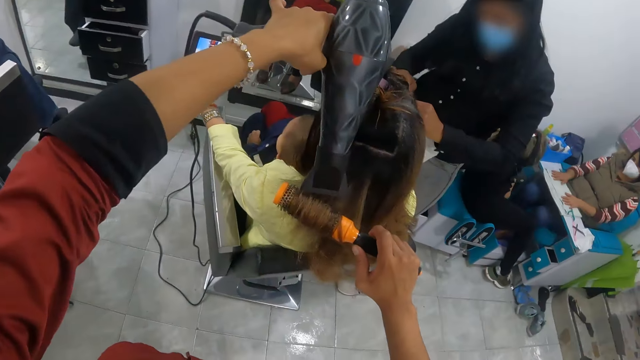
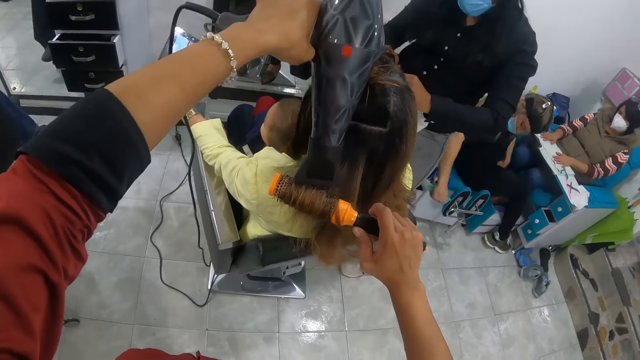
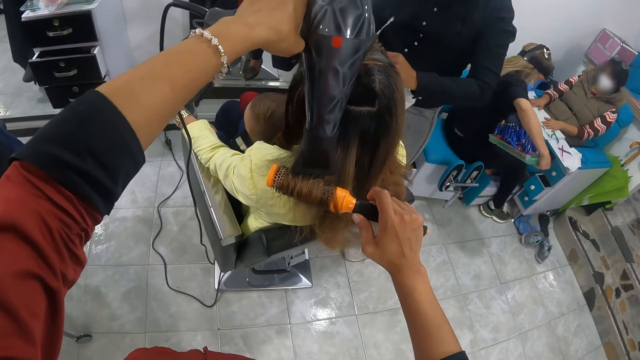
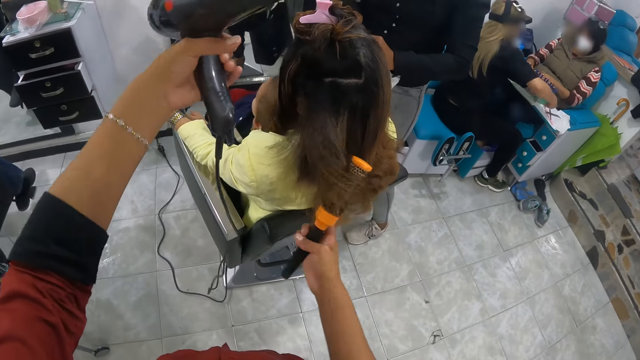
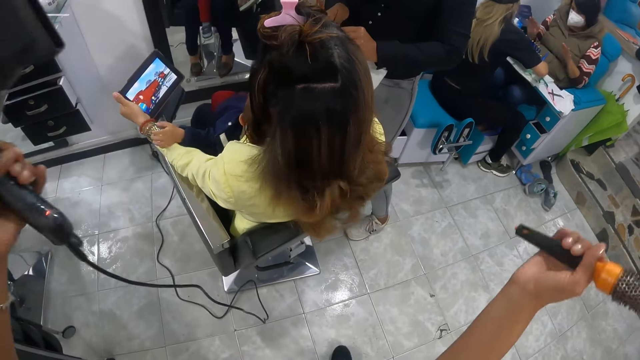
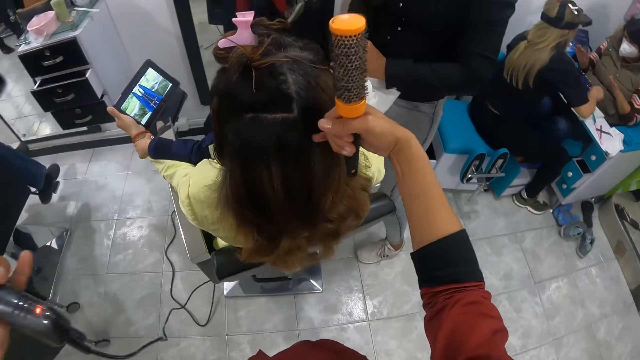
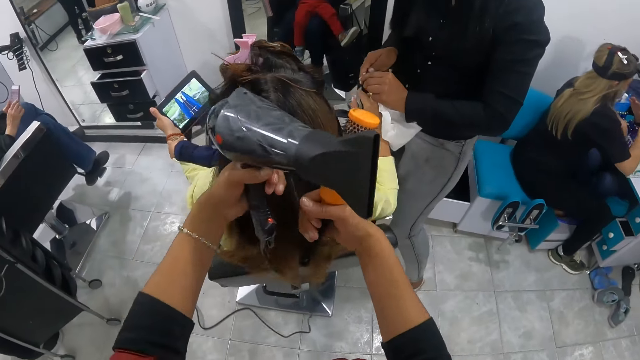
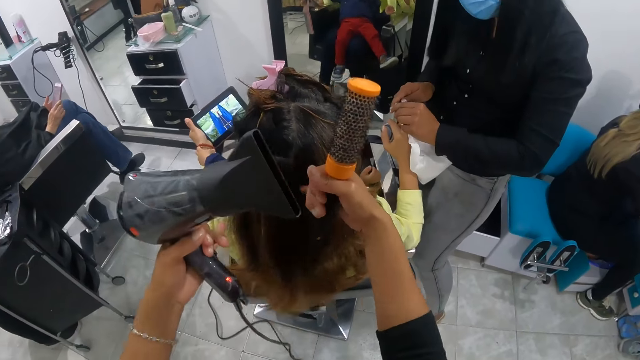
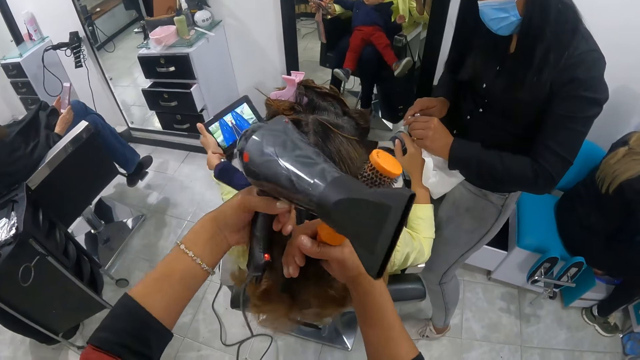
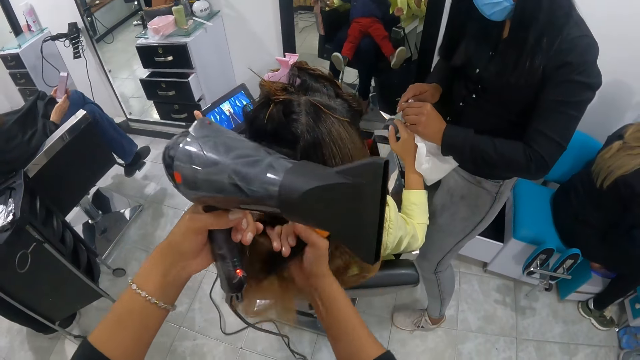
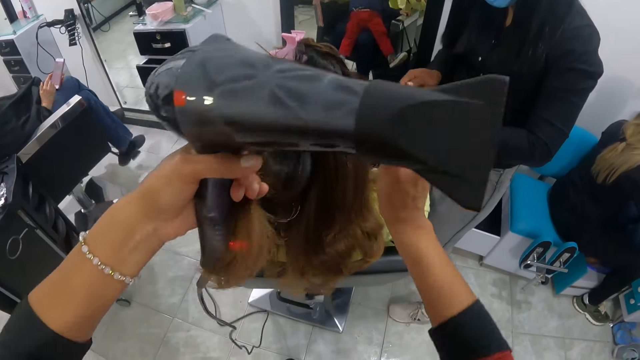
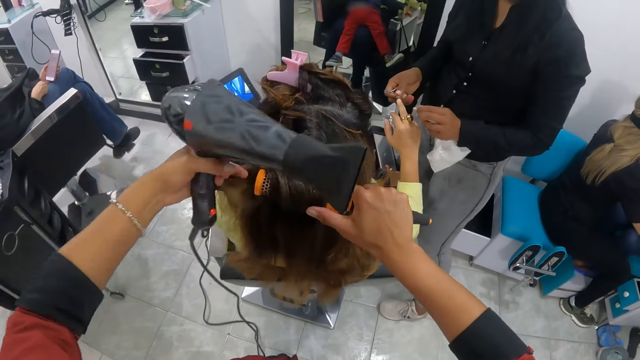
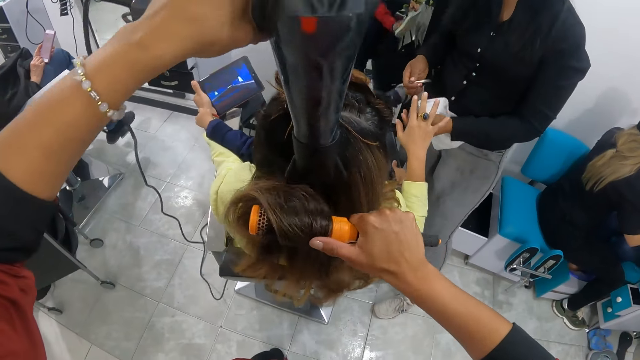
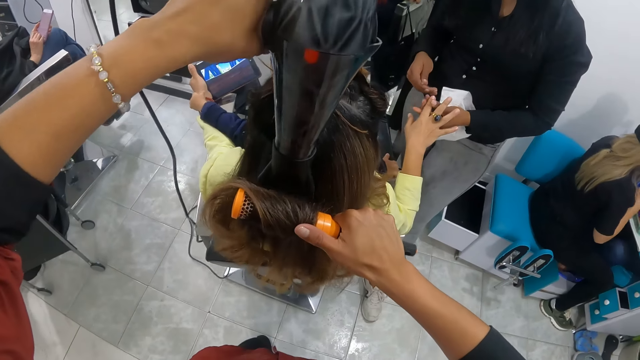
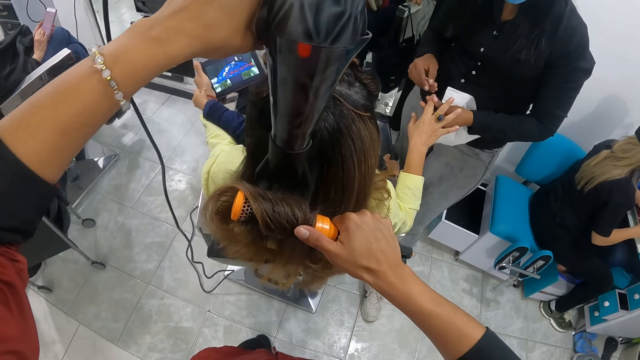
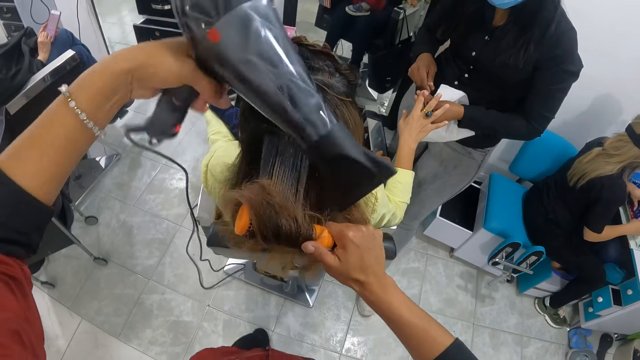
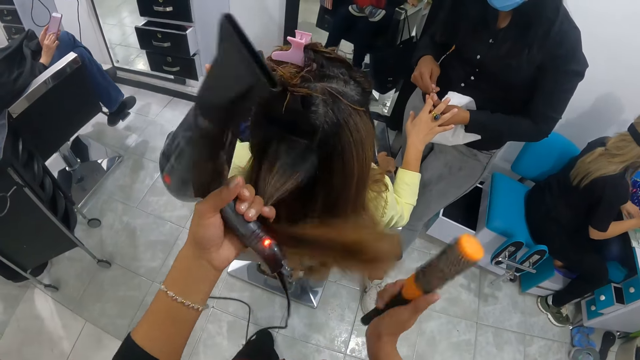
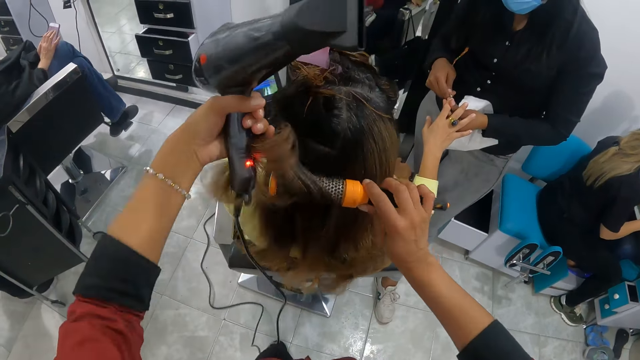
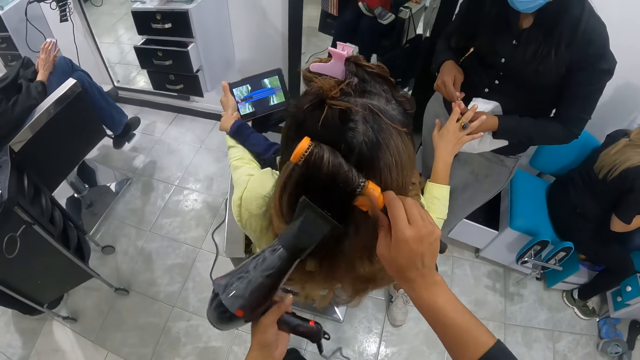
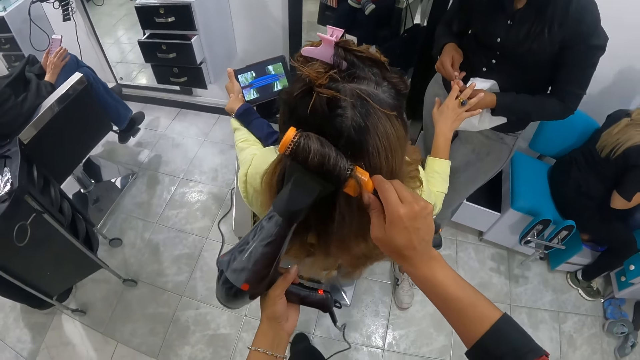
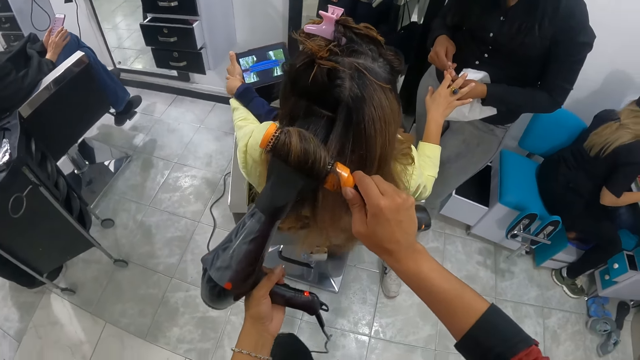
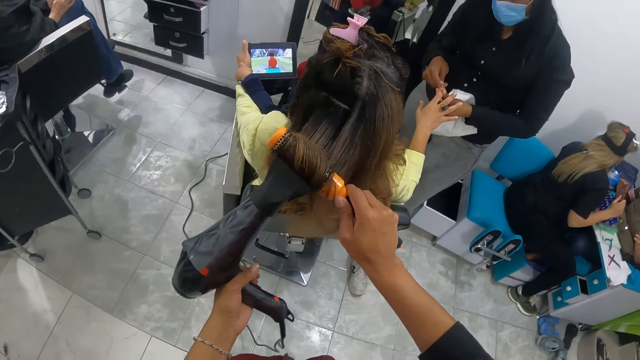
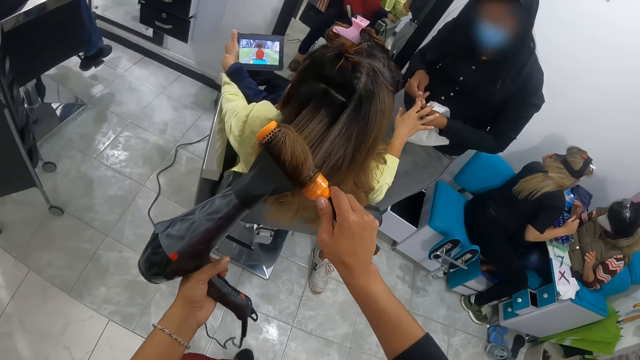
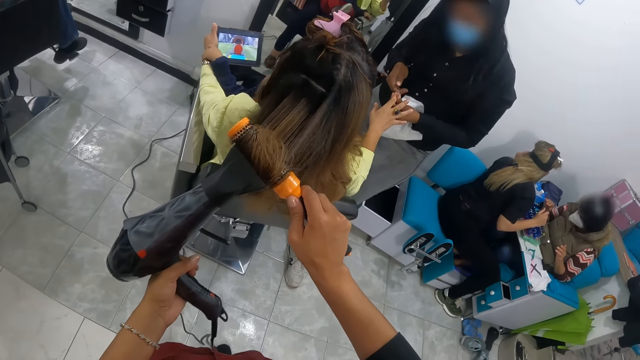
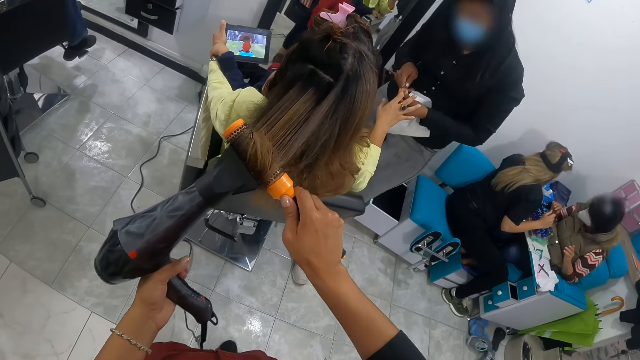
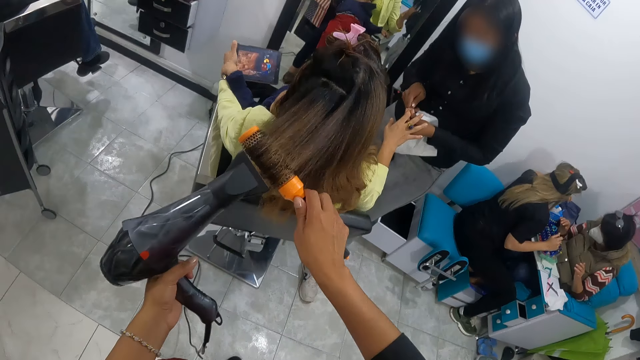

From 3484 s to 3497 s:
A woman picks up a tray of nail polish with her right hand. The woman places the tray of nail polish in her right hand on the table. A baby holds the left hand of another woman with his left hand. The camera wearer parts the hair of the second woman with her finger. She holds the hair of the second woman with her left hand. She rolls the hair of the second woman with the rolling comb in her right hand. A third woman cleans the fingernails with the tip of the file in her right hand. The camera wearer blows the hair of the second woman with the blow dryer in her left hand.

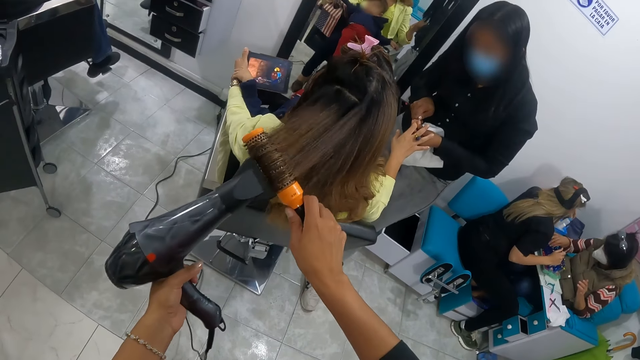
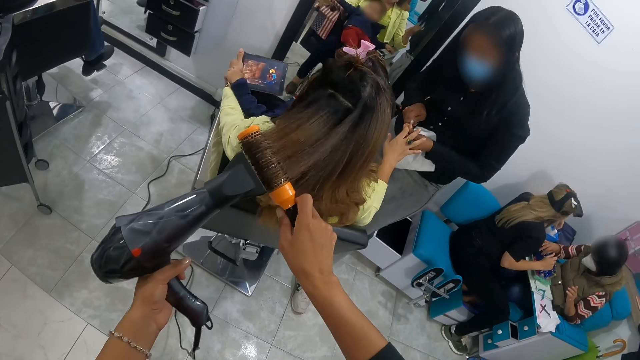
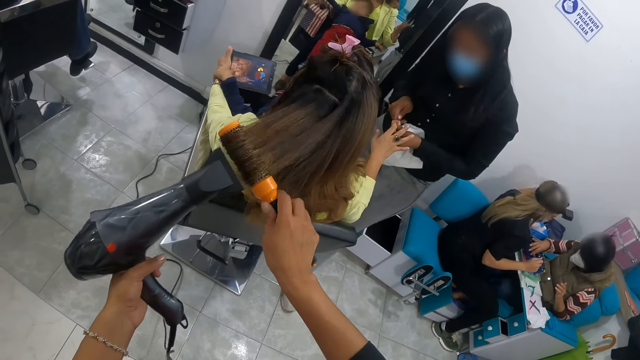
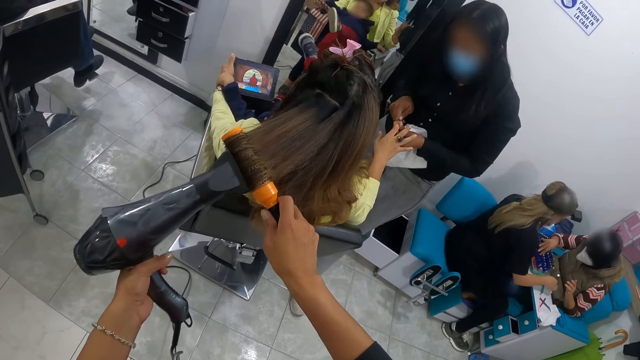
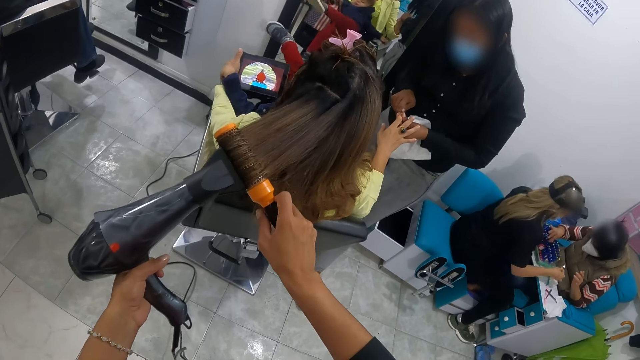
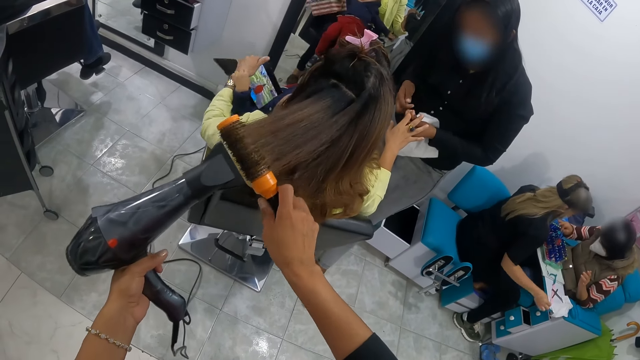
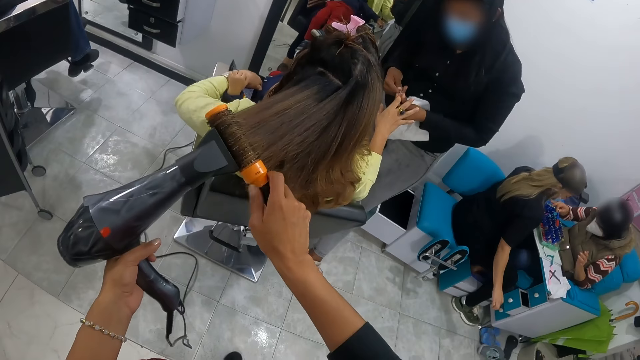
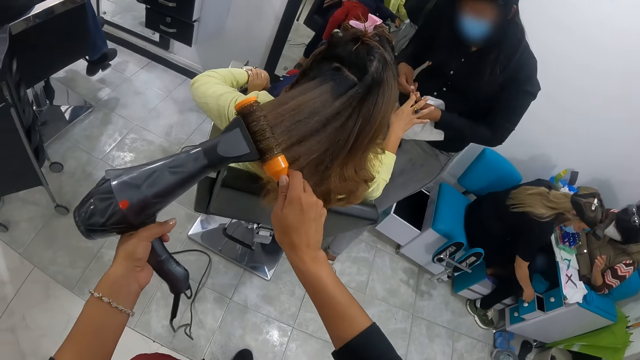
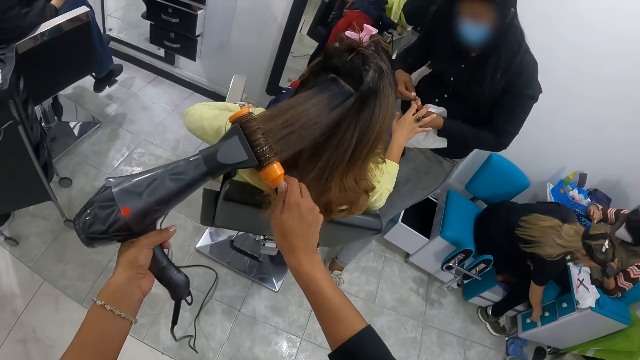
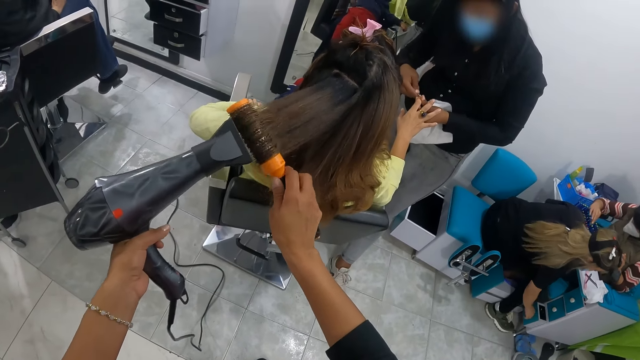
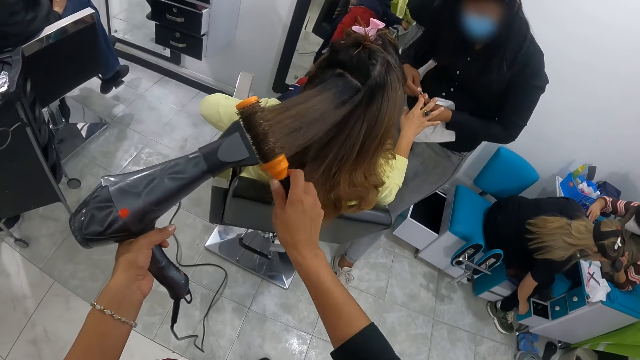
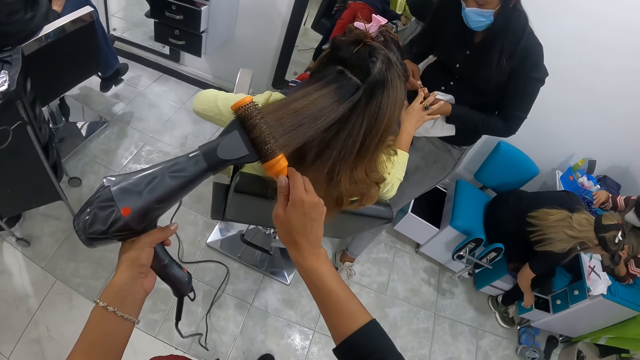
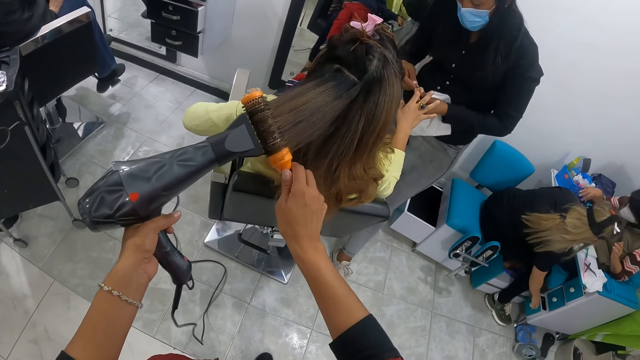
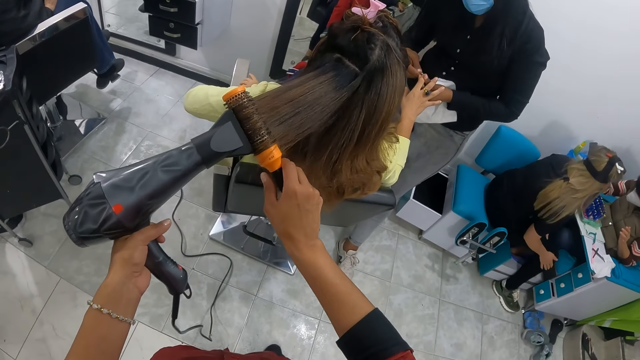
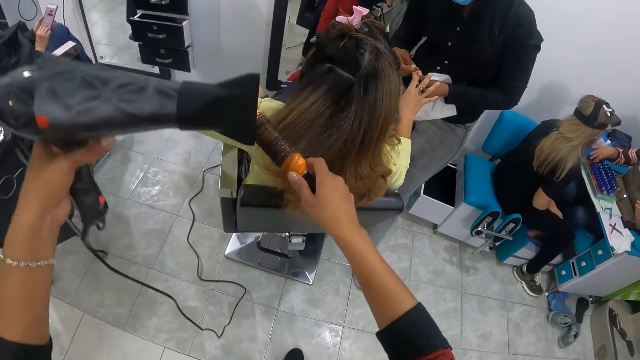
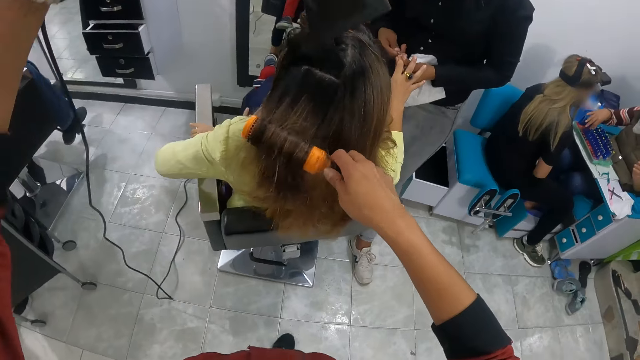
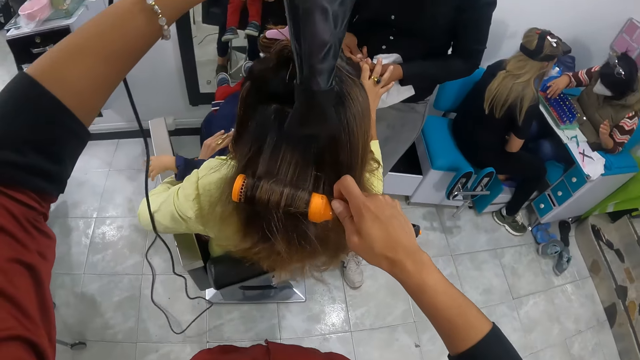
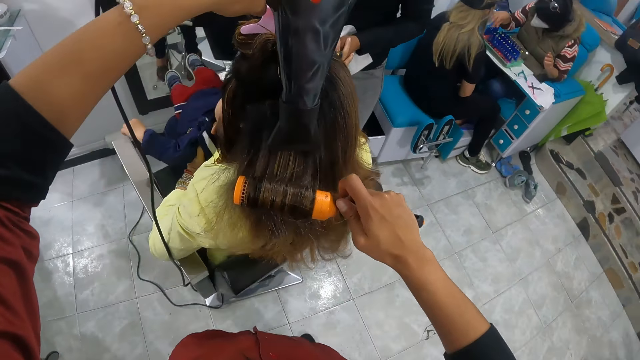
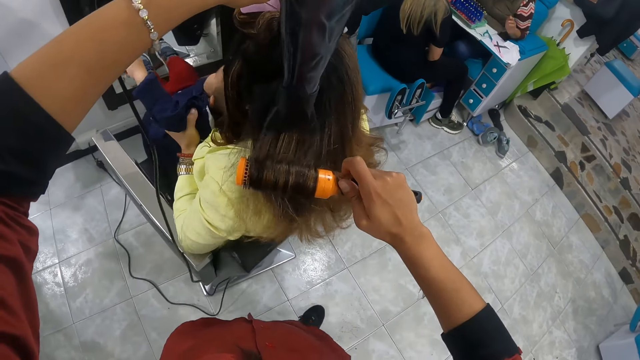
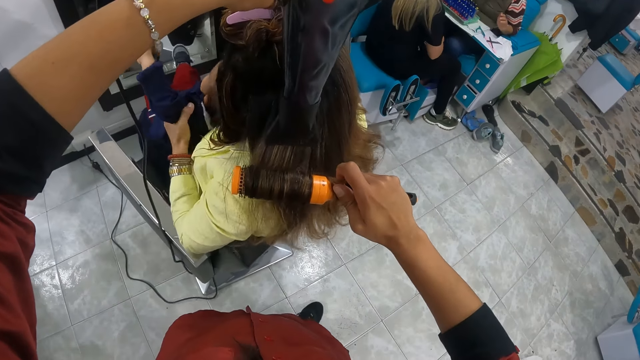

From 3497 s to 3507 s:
A woman closes the cupboard with her right hand. The woman opens the cupboard with her right hand. Another woman touches the nail polish in the tray with her right hand. The camera wearer lifts the blow dryer in her left hand. She blows the hair of a third woman with the blow dryer in her left hand. The third woman lifts a baby with her left hand.
